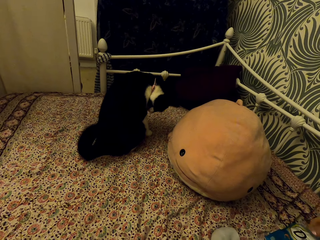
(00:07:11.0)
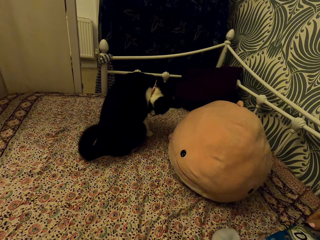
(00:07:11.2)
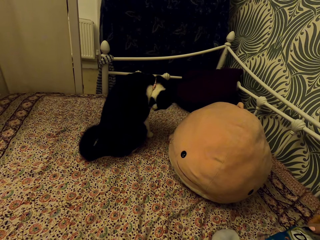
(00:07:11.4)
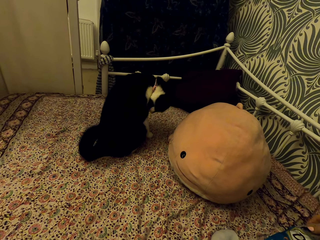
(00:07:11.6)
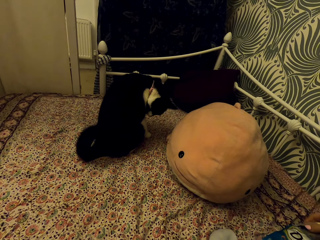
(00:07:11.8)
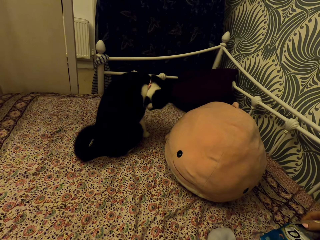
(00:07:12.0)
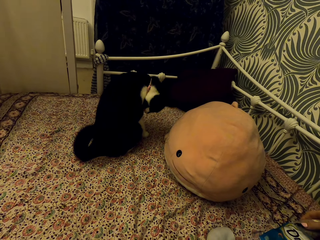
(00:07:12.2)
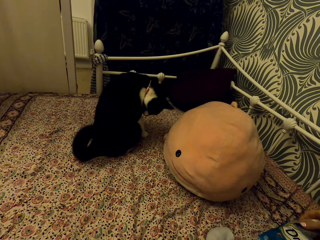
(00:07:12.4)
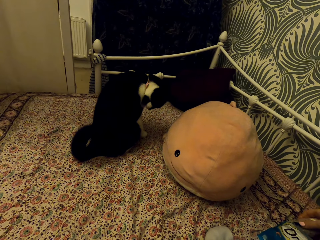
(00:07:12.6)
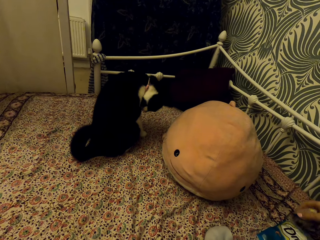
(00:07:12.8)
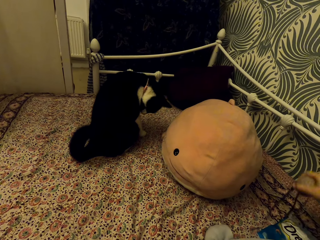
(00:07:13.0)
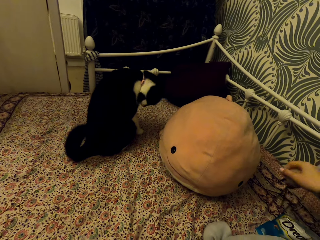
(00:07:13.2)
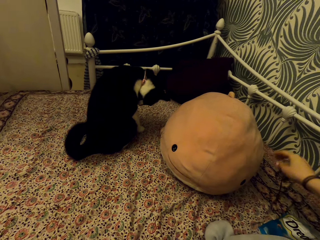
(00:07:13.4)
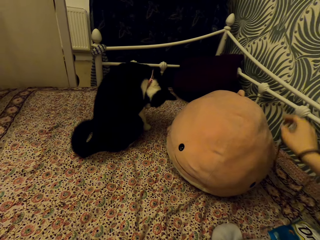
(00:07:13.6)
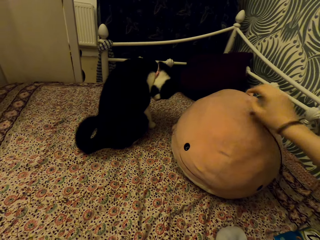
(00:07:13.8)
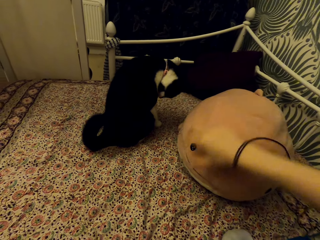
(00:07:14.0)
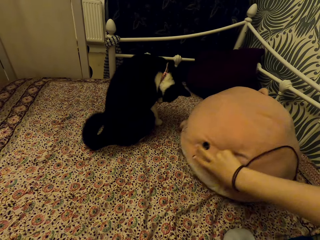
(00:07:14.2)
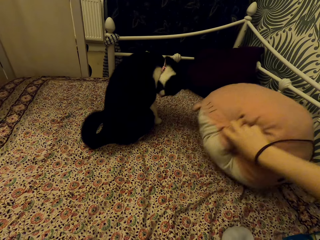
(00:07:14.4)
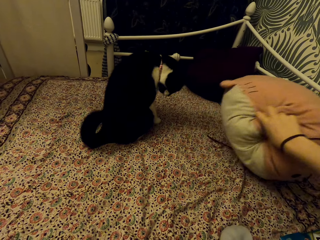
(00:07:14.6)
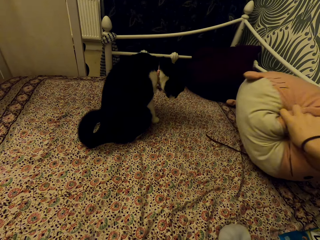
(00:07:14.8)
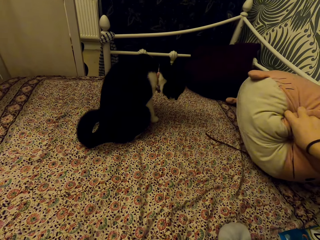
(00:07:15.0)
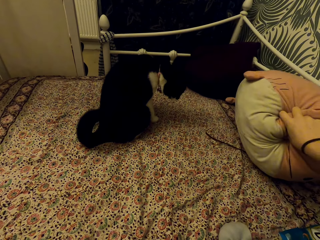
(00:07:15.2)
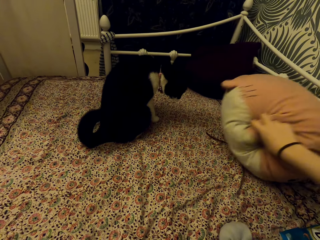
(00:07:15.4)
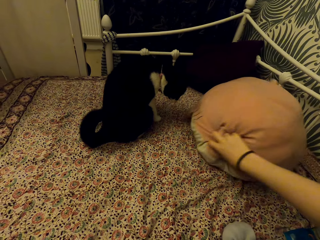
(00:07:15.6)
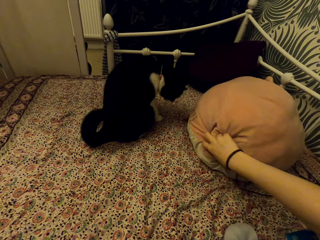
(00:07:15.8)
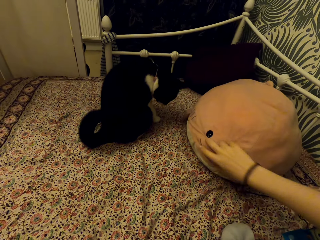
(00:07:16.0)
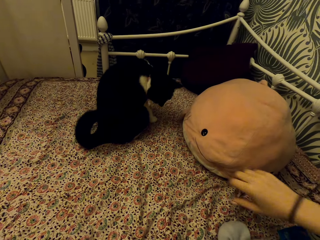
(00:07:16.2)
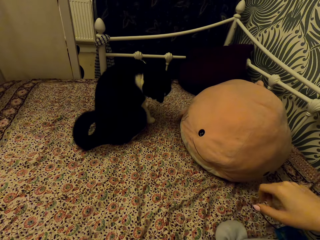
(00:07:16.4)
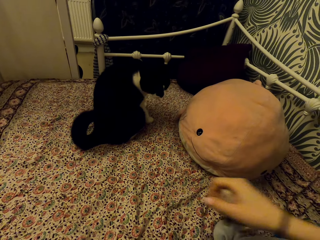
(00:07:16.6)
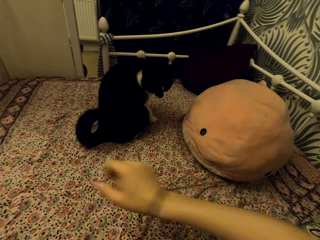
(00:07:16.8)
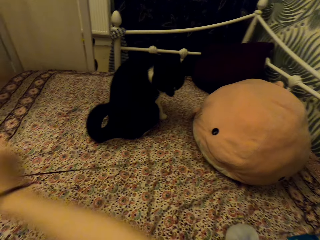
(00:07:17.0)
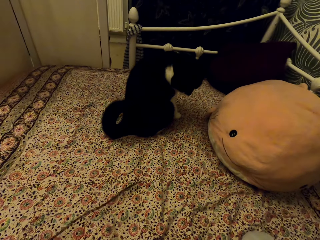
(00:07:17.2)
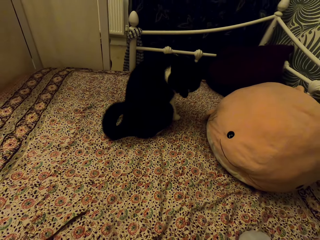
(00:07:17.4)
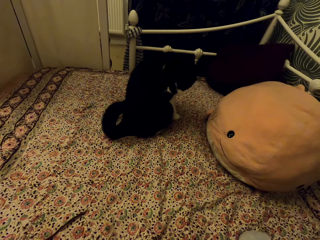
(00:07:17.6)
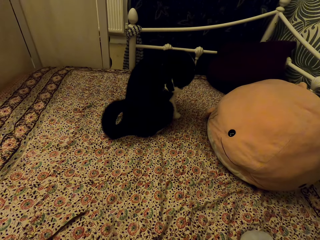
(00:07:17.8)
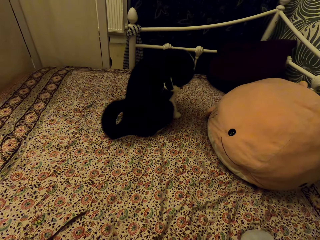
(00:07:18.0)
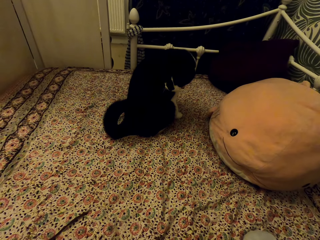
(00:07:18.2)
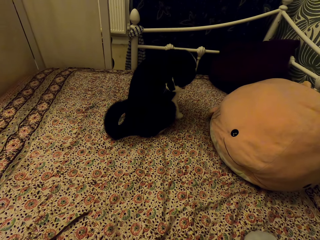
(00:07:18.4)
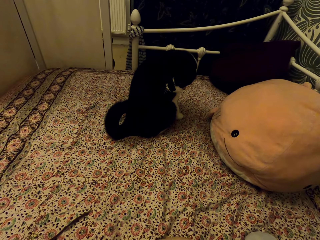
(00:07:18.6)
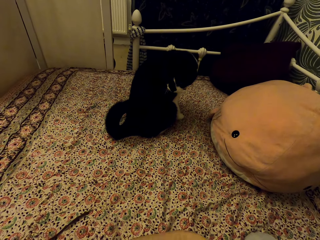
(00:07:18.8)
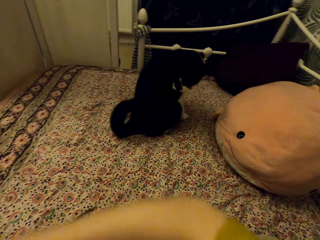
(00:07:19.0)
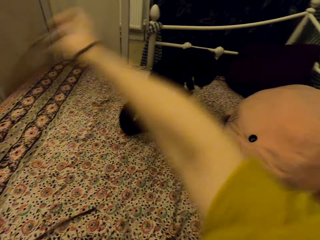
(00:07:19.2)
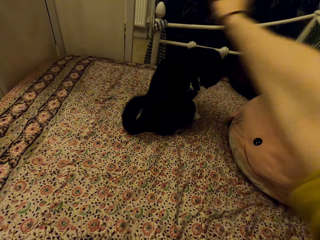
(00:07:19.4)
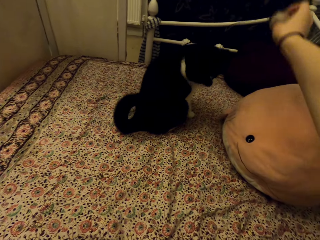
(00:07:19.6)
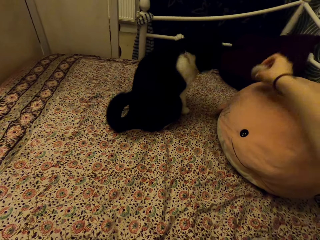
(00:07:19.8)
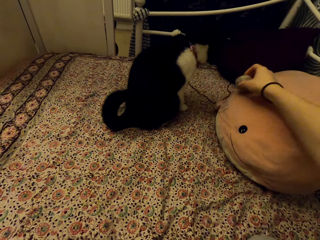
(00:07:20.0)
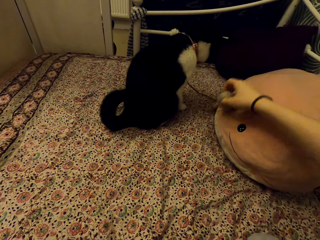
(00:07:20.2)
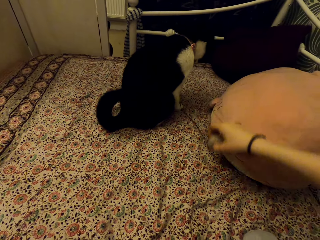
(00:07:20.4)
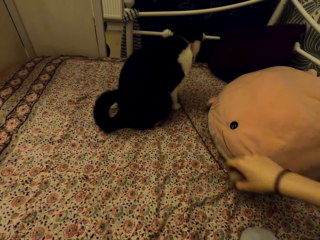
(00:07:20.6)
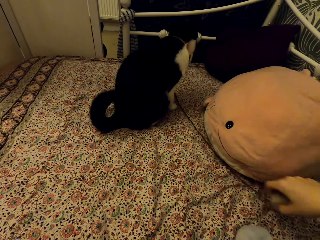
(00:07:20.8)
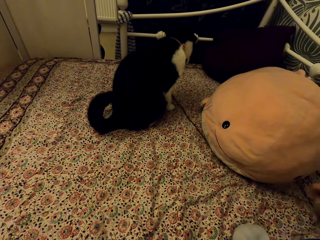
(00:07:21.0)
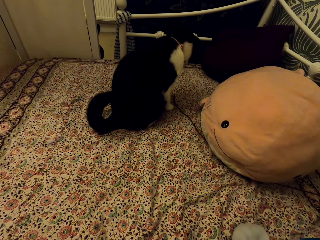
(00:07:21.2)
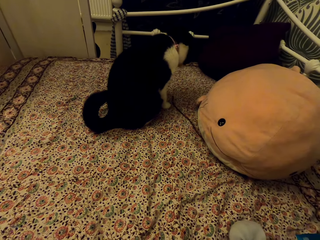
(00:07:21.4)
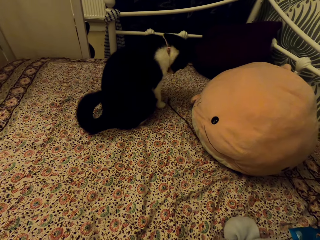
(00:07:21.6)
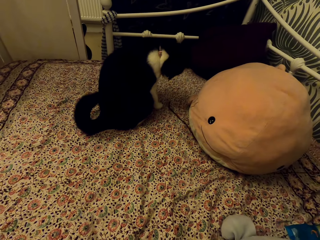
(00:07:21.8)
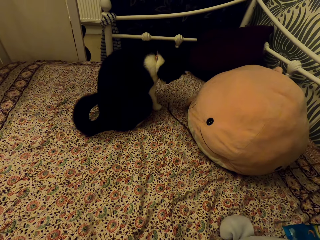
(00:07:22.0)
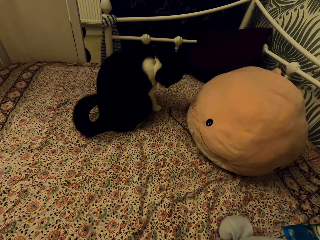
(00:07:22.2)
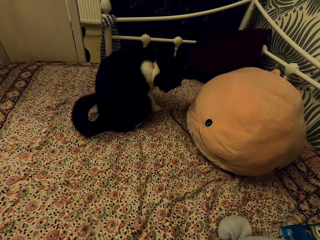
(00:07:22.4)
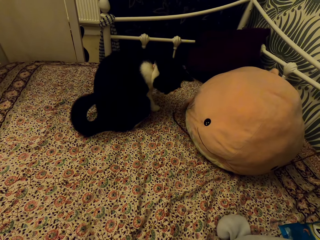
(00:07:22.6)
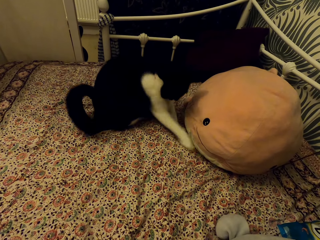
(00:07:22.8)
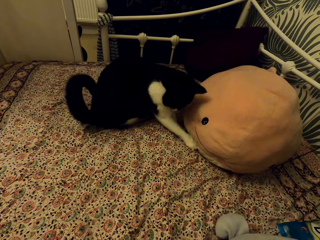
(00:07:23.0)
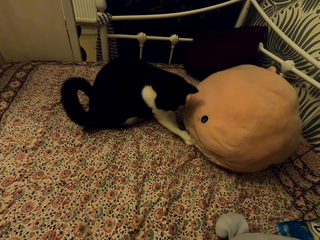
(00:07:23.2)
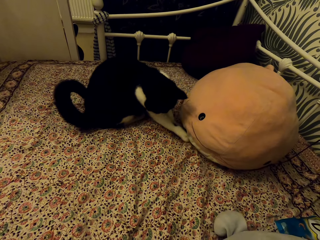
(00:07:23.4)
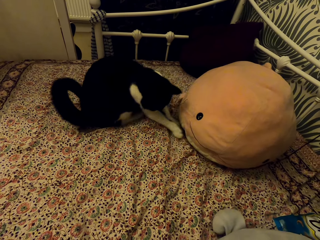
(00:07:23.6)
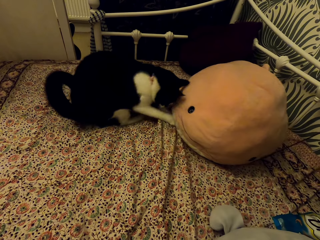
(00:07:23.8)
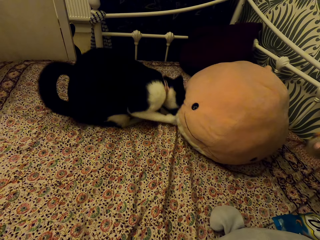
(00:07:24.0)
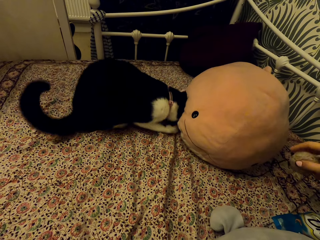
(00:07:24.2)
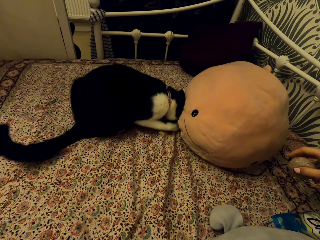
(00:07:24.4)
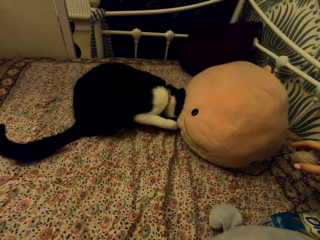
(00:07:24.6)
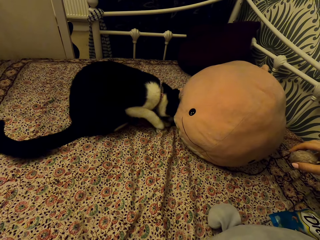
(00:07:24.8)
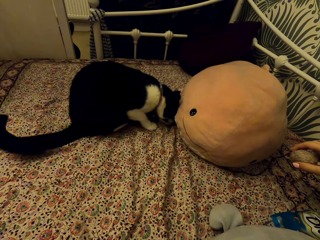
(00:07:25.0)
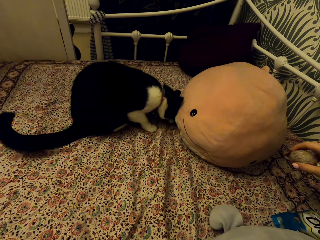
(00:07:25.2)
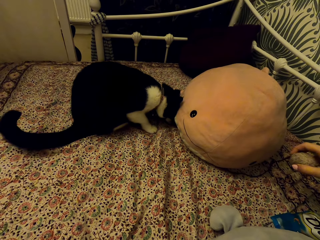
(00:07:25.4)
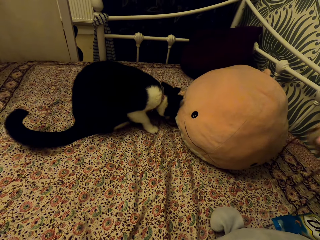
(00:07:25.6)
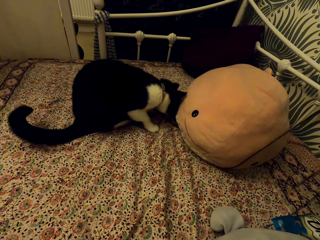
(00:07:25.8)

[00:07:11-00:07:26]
The camera wearer moves the cat toy. She moves the cat. She places the cat toy under the fish stuffed teddy bear. She plays with the cat. She pulls the cat toy under the fish stuffed teddy bear. She places the cat toy under the fish stuffed teddy bear. She pulls the cat toy under the fish stuffed teddy bear.

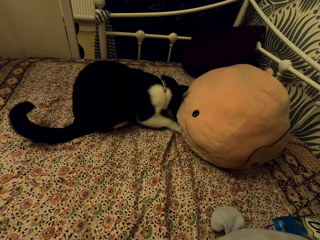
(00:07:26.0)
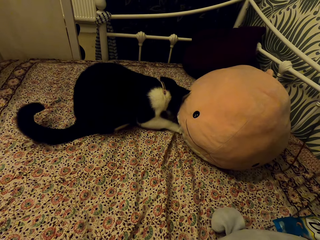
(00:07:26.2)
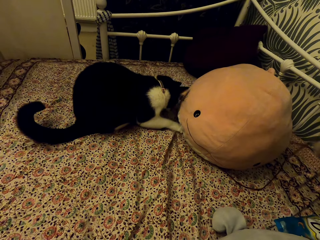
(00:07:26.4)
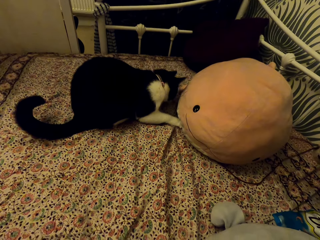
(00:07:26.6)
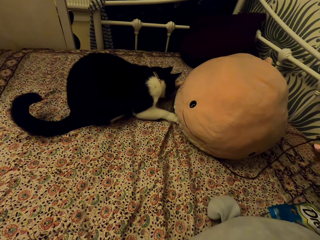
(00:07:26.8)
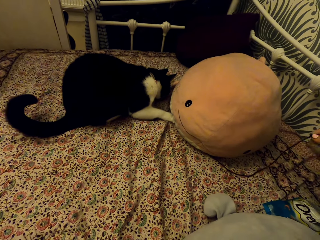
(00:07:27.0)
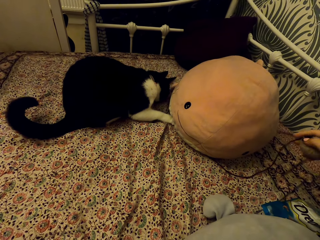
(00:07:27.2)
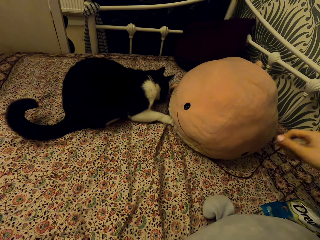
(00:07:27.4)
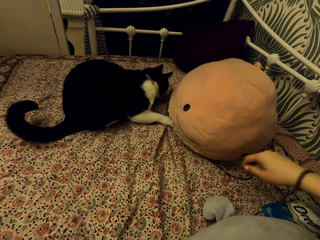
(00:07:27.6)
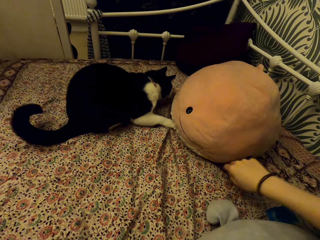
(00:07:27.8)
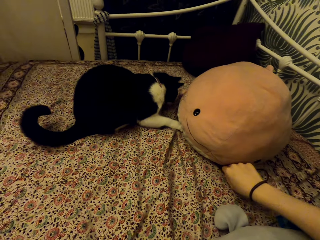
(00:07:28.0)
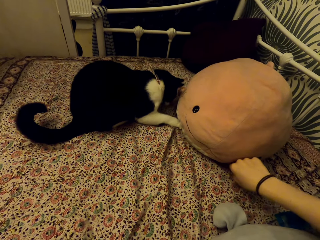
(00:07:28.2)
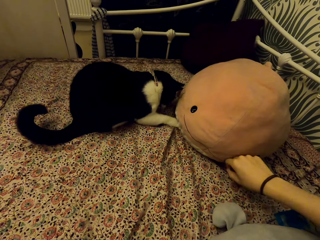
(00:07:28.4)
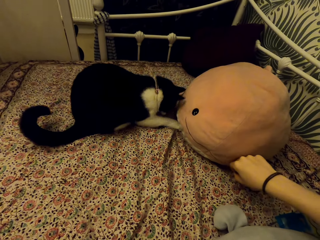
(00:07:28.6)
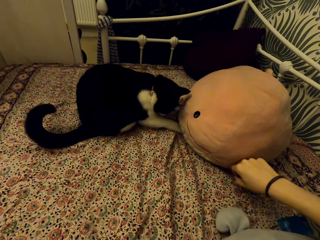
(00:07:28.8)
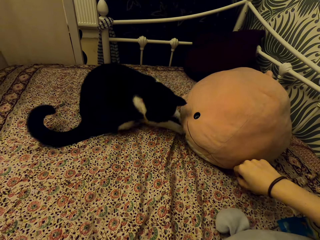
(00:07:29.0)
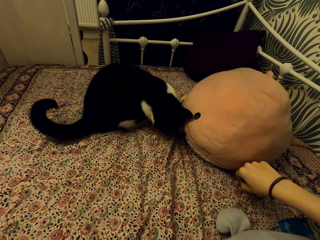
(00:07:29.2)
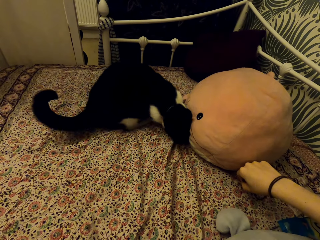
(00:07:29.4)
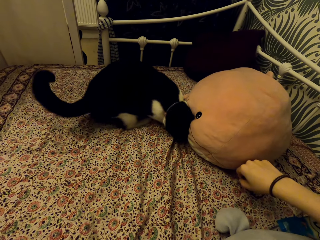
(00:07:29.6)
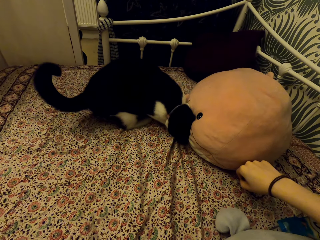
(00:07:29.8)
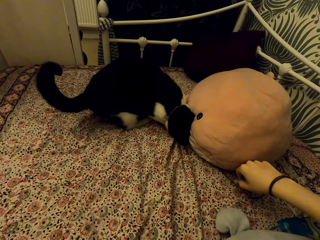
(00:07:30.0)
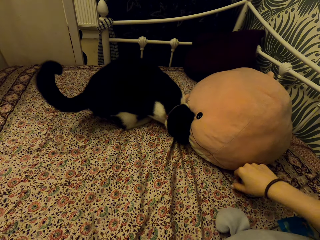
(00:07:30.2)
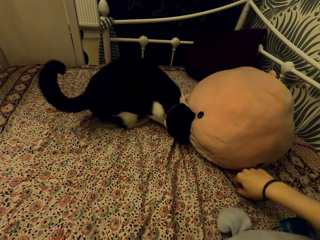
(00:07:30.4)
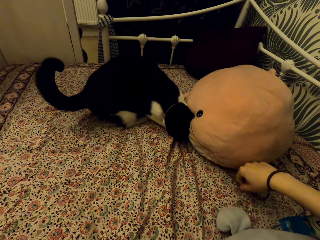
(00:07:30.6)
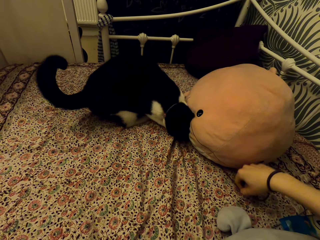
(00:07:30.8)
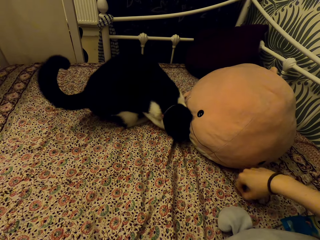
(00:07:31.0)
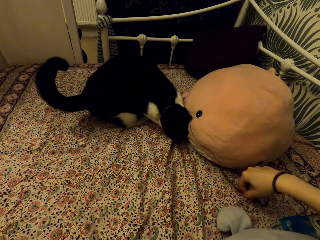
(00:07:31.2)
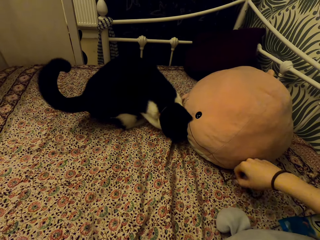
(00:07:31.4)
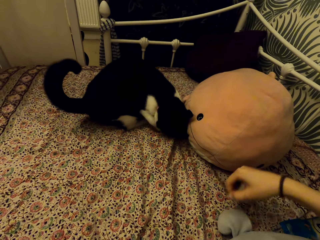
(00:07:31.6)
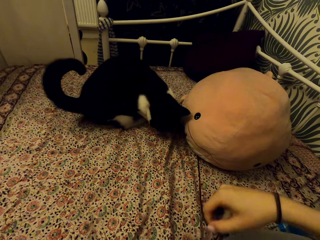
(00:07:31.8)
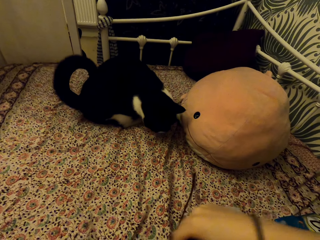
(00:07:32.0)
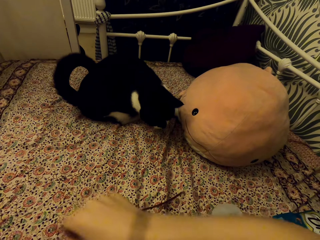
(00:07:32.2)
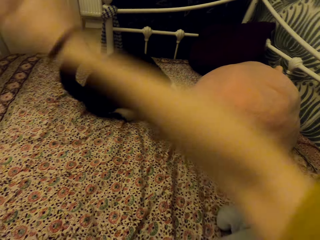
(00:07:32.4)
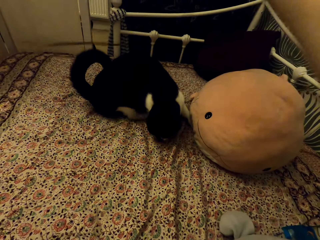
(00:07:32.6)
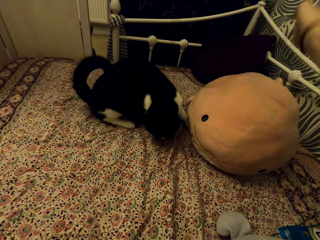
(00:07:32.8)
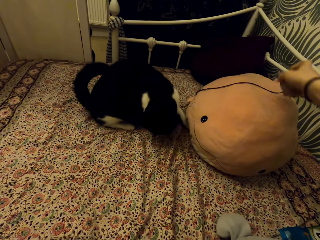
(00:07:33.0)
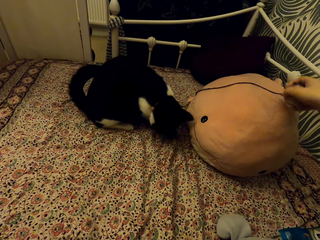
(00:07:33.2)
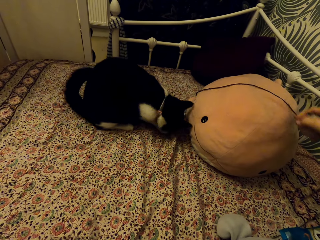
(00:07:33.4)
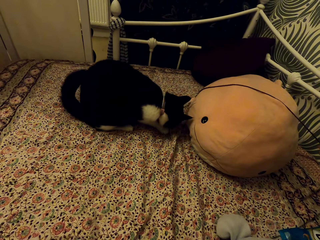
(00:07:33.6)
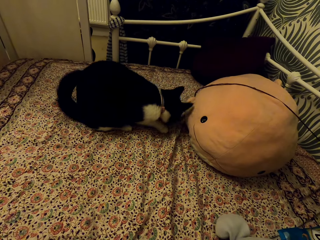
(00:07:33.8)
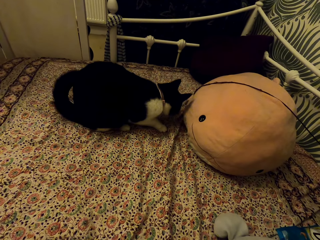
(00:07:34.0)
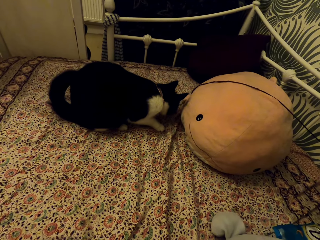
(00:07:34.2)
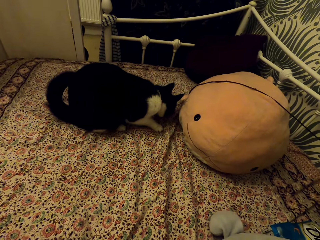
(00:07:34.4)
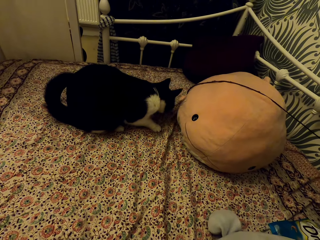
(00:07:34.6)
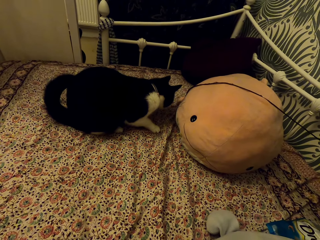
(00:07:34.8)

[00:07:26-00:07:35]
The camera wearer raises her hand. She places the cat toy on the fish stuffed teddy bear.
